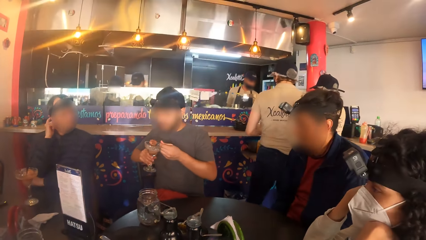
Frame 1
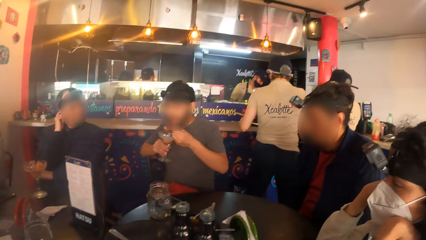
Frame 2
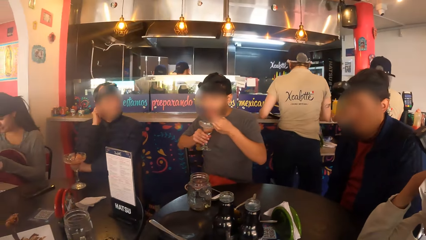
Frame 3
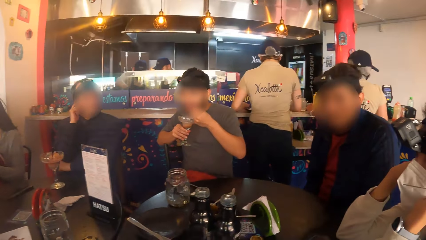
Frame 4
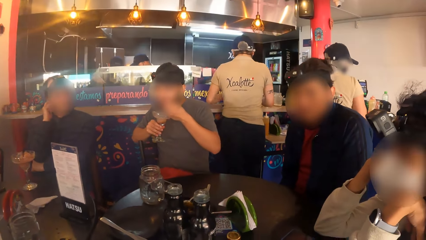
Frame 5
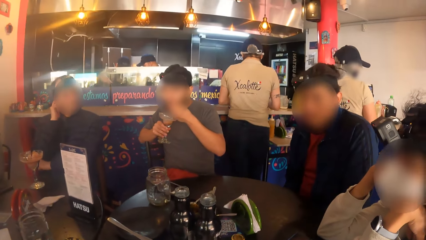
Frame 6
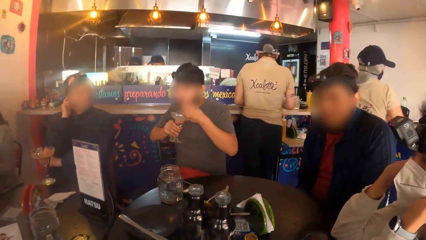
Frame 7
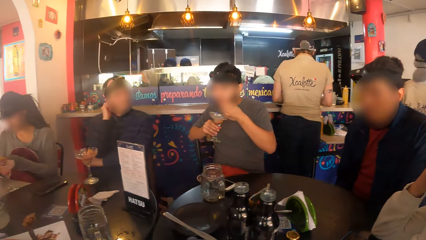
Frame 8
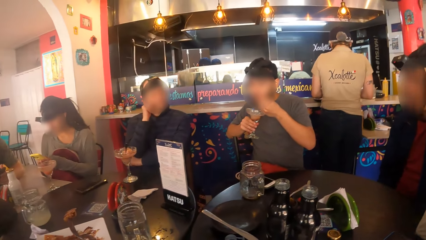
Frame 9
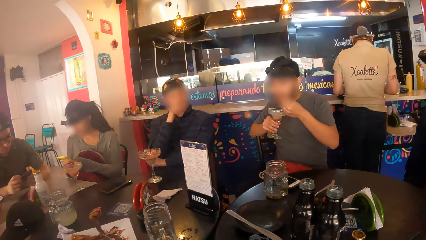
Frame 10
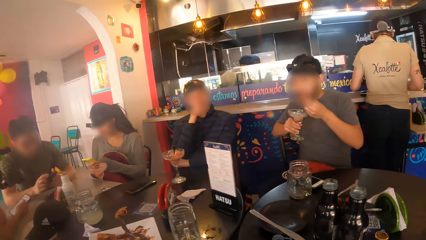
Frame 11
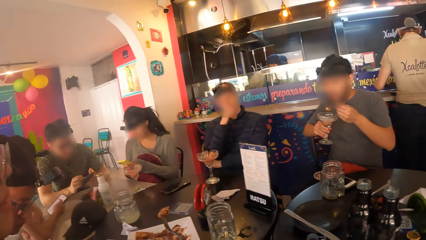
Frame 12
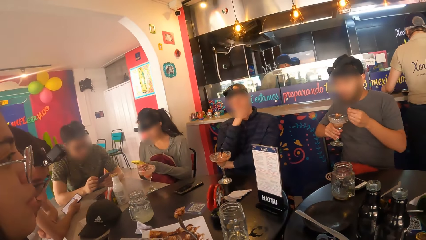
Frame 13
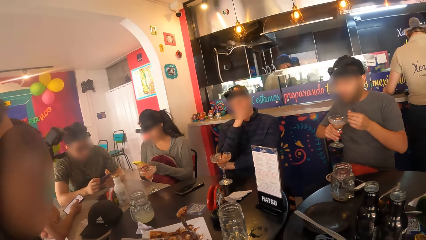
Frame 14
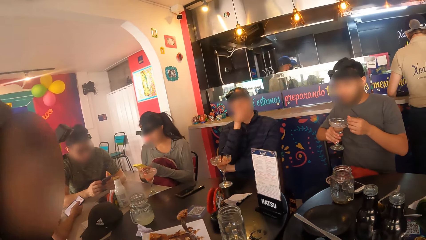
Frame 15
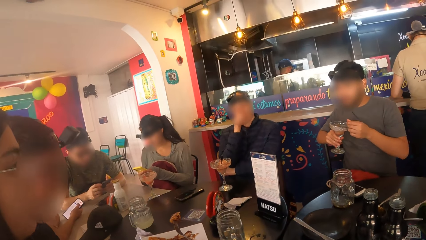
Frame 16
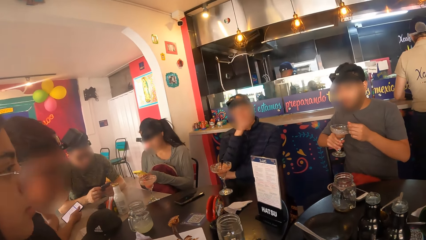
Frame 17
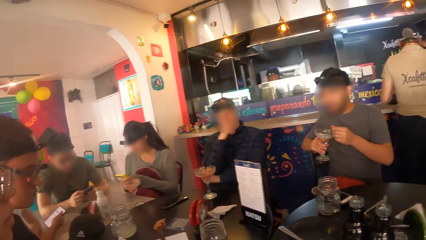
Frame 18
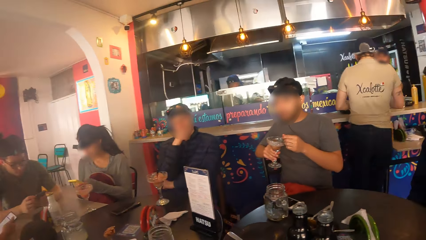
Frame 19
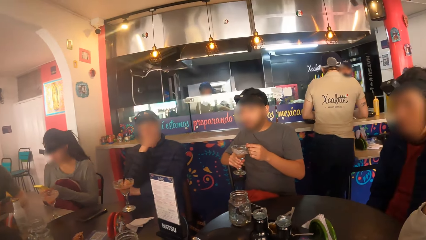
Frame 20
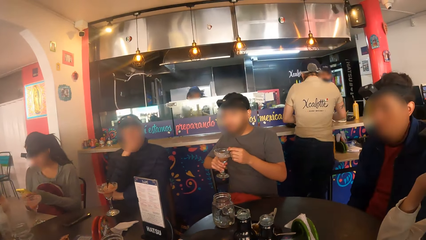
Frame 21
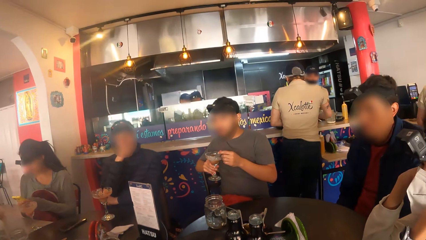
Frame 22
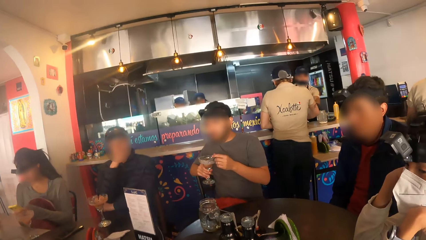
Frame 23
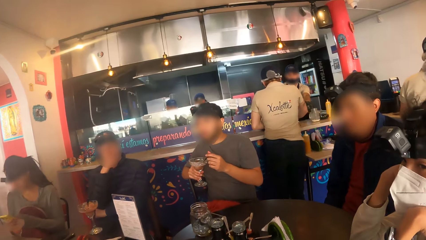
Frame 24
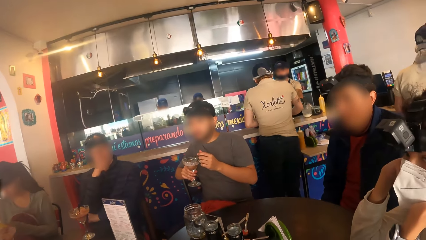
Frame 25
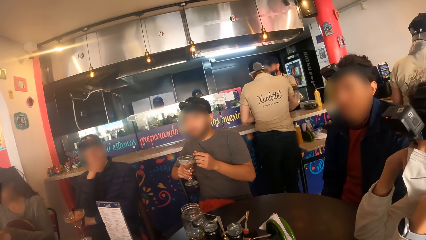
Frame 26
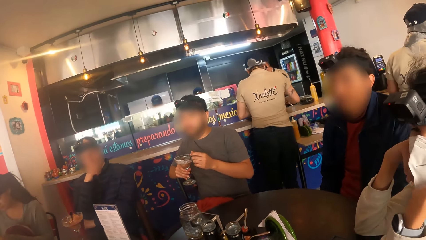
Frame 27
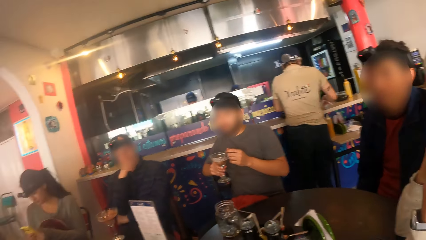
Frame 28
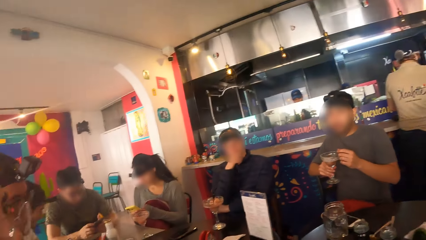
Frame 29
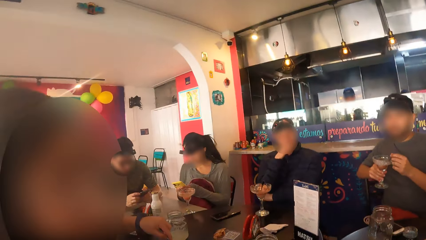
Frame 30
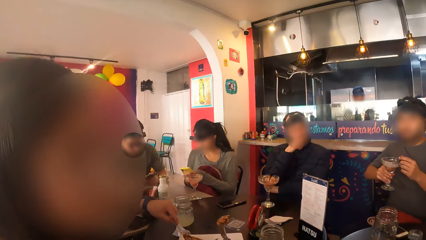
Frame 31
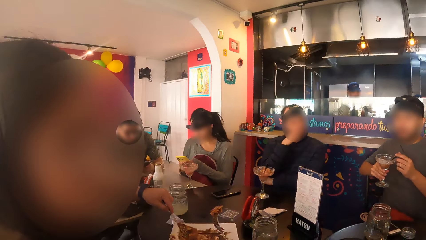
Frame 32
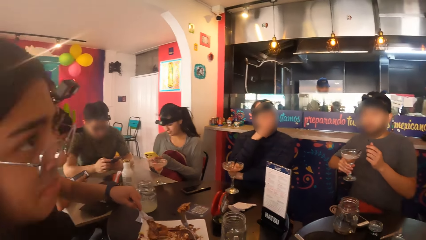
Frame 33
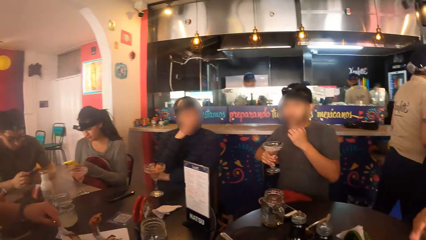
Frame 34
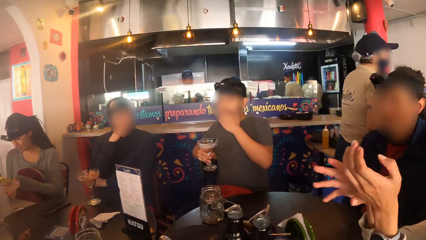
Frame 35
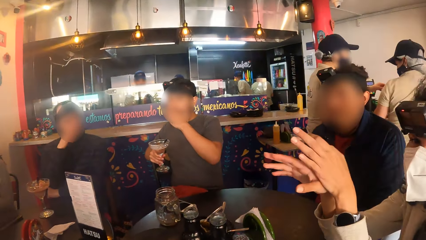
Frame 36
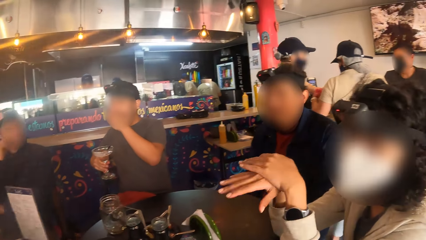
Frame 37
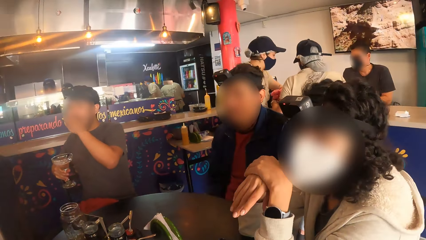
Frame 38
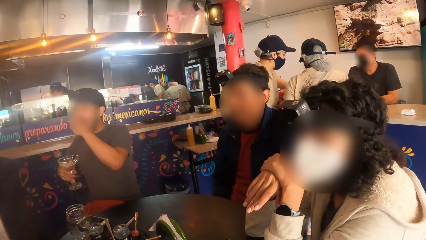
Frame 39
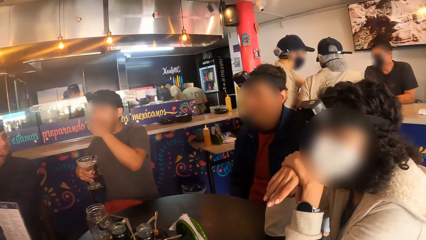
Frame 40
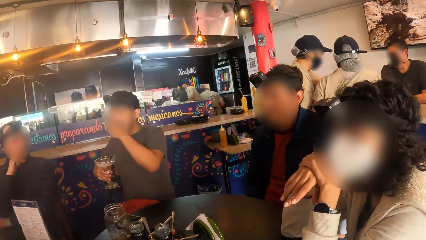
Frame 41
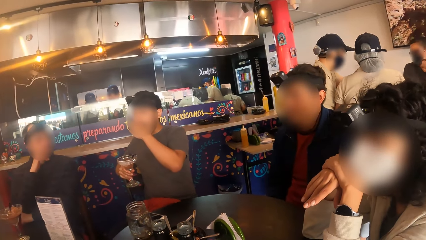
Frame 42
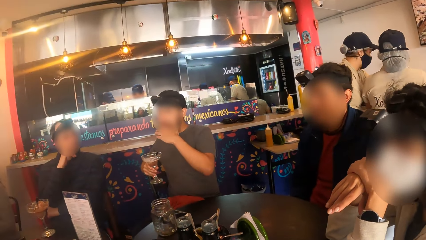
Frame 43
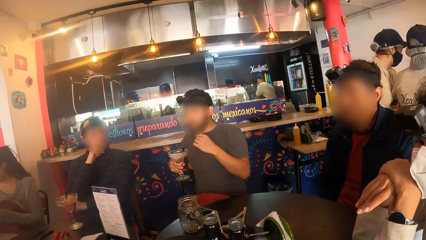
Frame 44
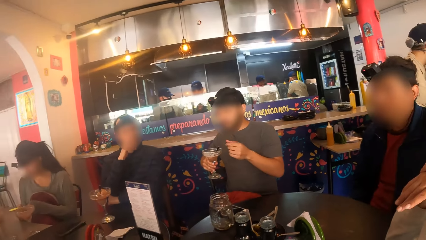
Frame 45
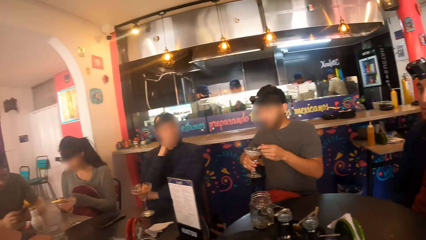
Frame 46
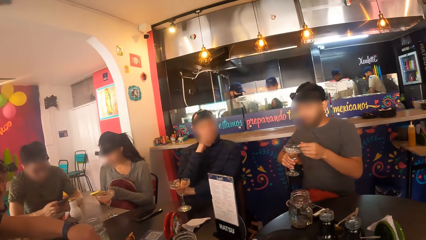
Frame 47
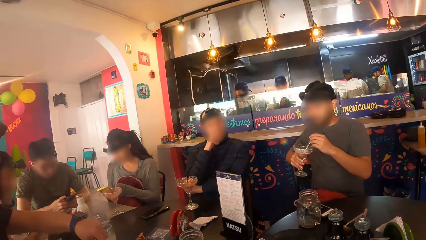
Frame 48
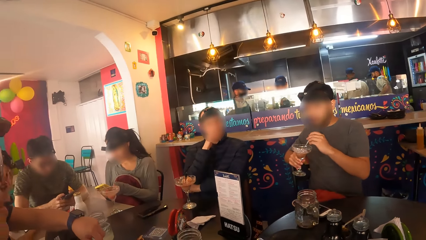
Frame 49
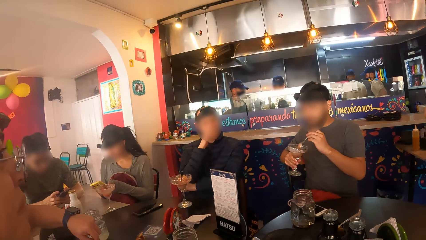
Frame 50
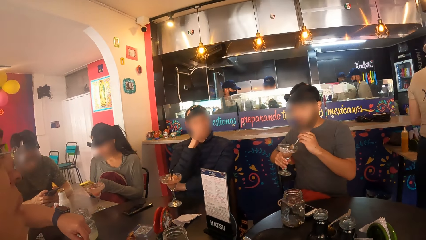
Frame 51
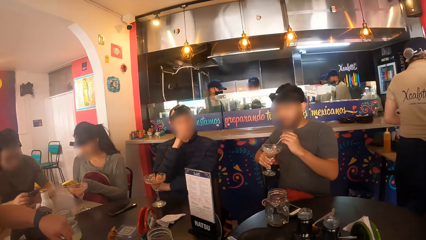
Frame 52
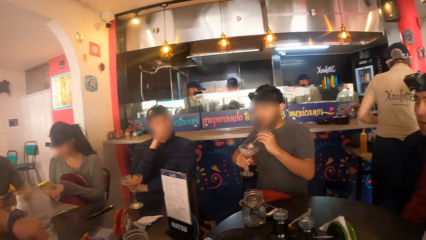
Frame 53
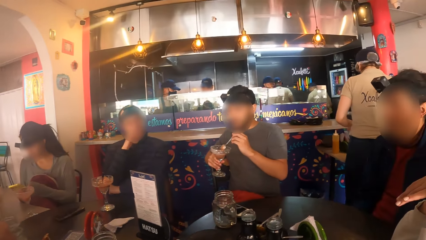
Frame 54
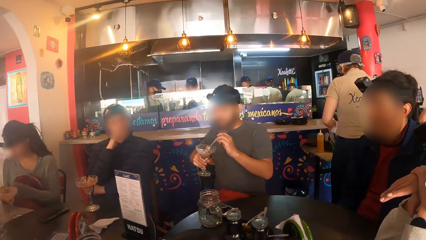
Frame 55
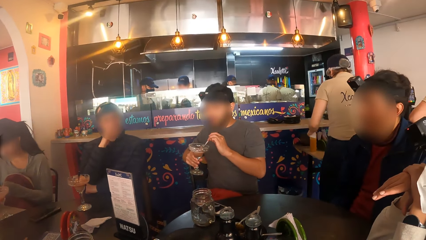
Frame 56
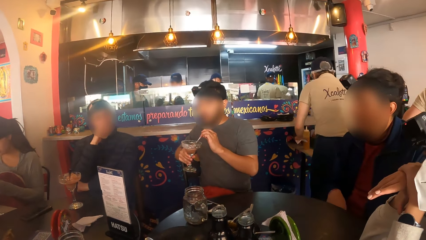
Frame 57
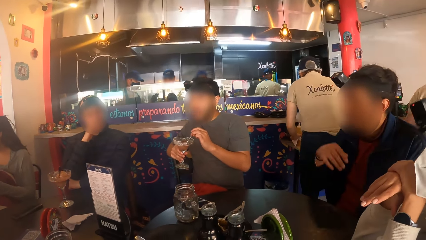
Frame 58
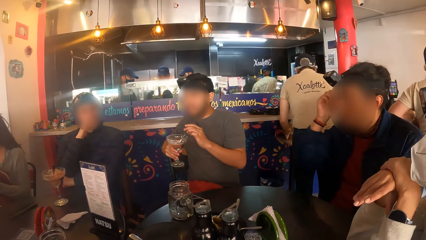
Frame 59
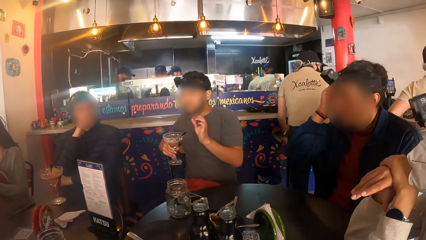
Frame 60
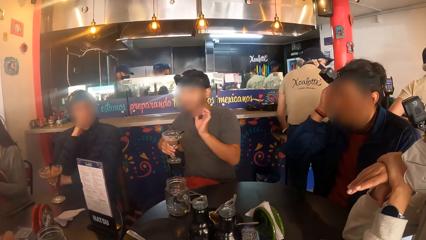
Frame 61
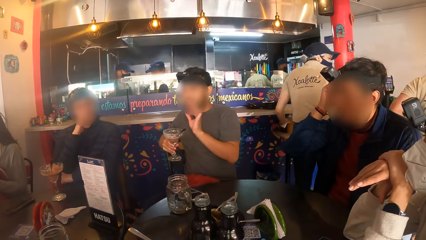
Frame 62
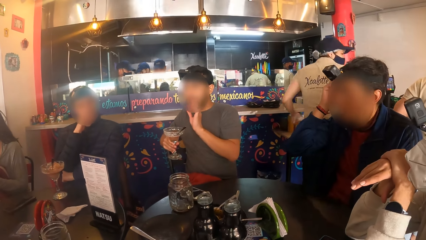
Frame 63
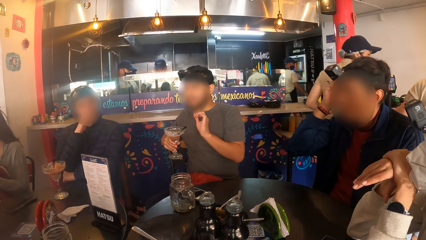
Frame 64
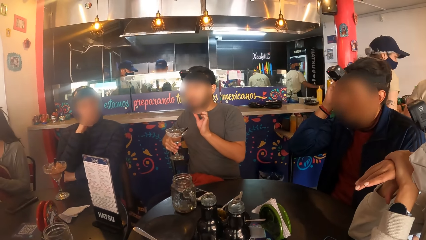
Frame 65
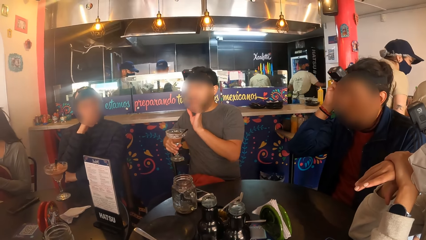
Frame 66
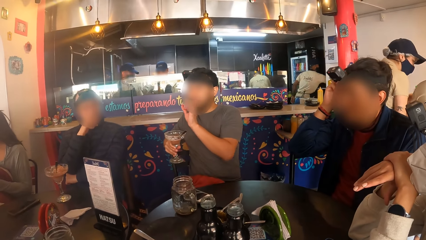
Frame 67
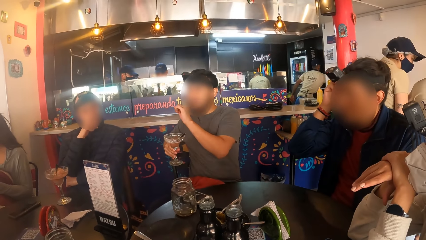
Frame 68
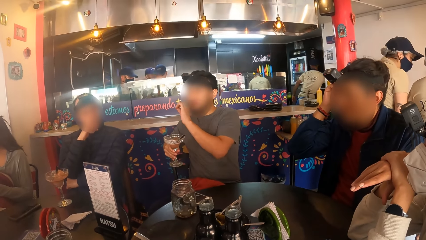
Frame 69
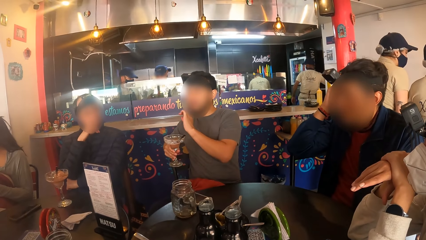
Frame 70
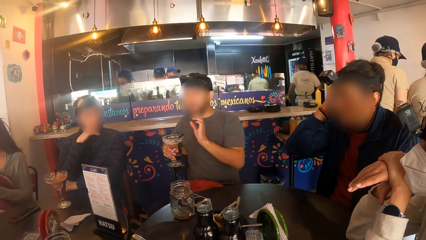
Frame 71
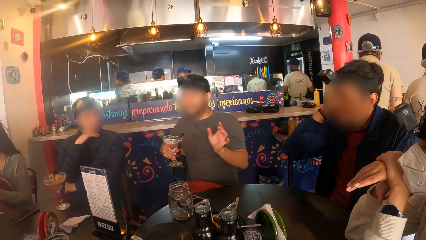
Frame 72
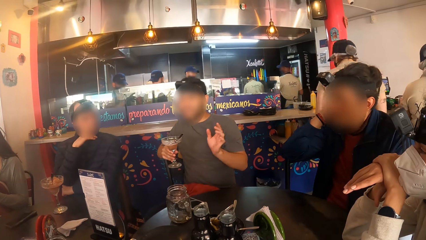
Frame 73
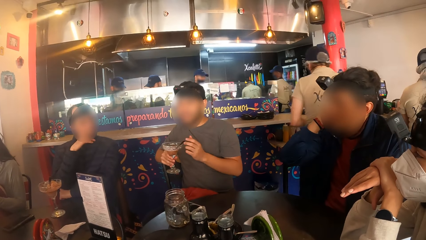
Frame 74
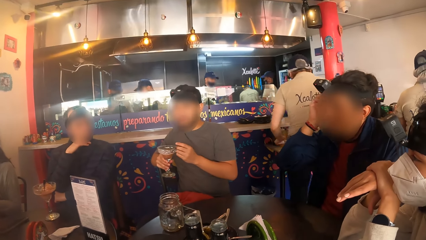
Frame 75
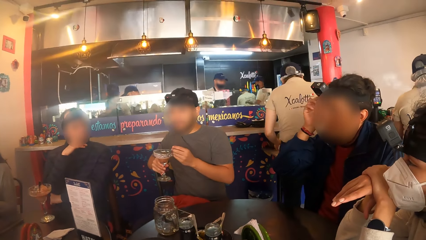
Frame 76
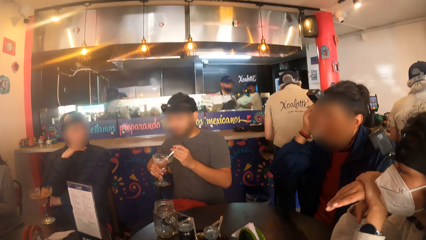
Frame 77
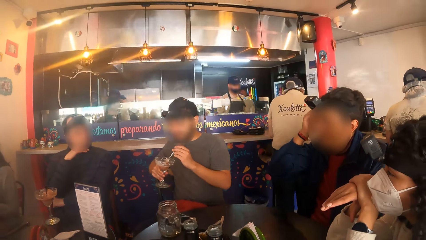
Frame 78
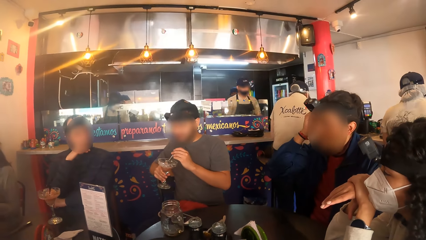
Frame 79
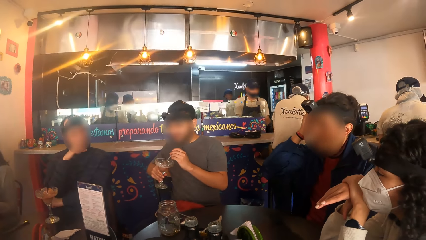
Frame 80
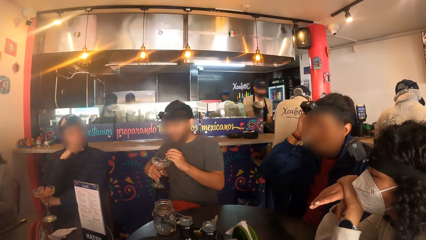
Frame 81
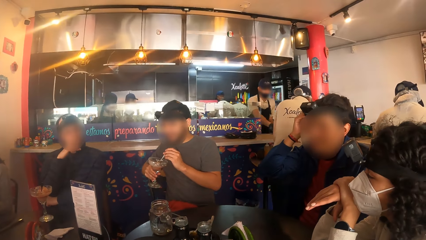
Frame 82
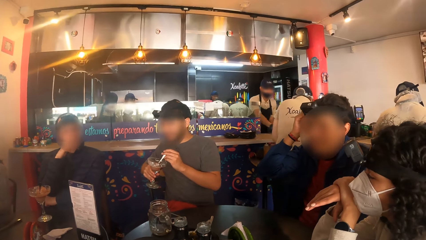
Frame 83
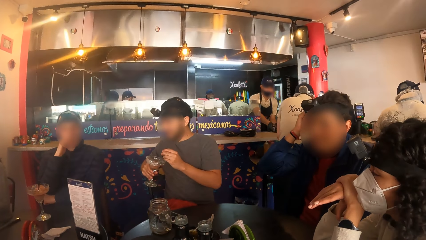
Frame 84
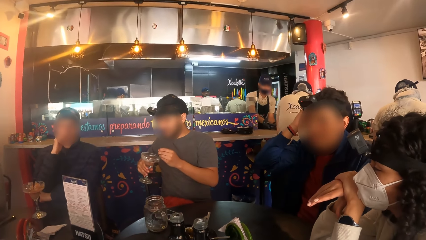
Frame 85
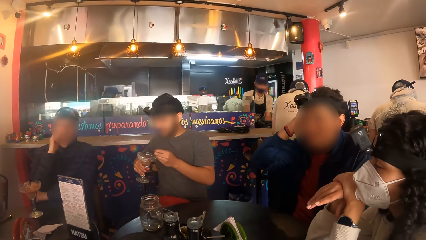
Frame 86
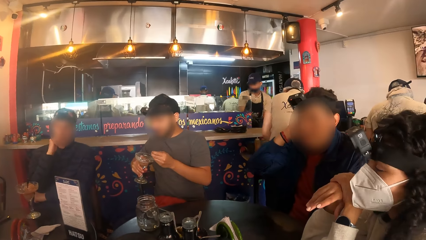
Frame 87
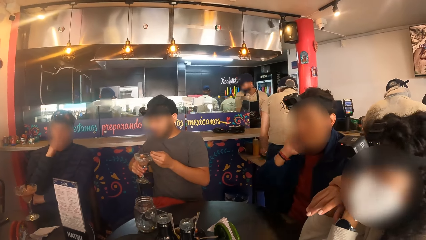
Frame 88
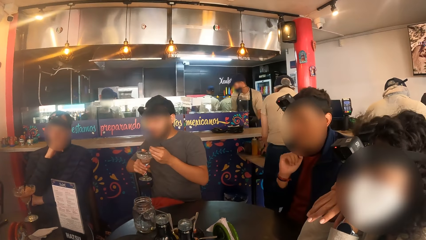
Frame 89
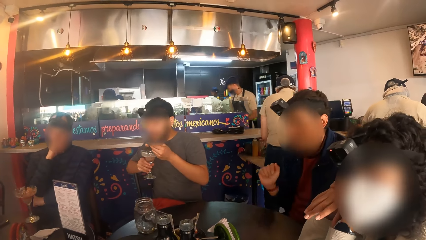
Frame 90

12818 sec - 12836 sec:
A man scoops smoothie with the spoon in his left hand and eats smoothie with the spoon in his left hand. The man holds the spoon in the cup with his left hand and drops the spoon in the cup with his left hand. Another man scratches his hair with his right hand. The first man holds the spoon in the cup with his left hand and scoops smoothie with the spoon in his left hand.
